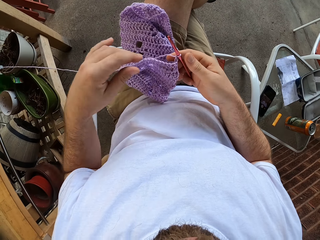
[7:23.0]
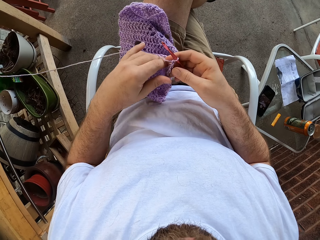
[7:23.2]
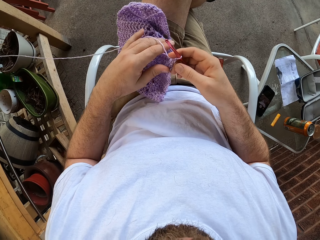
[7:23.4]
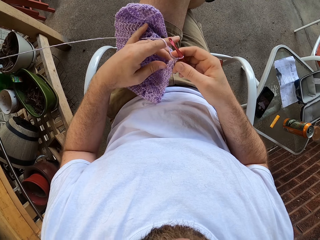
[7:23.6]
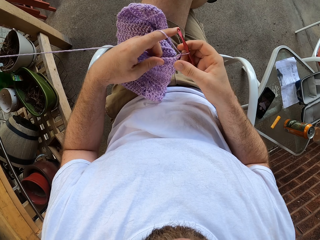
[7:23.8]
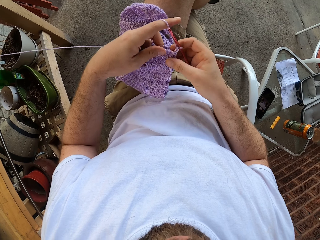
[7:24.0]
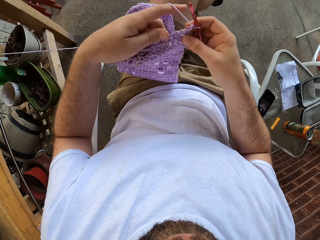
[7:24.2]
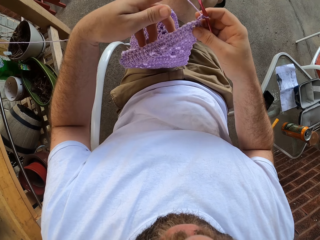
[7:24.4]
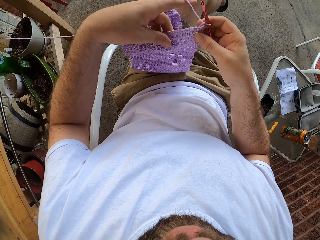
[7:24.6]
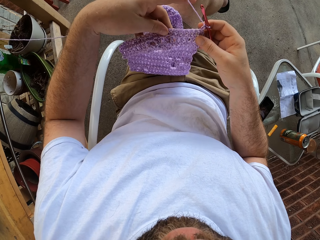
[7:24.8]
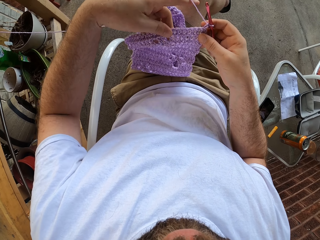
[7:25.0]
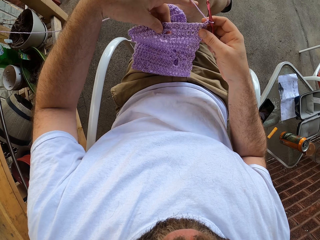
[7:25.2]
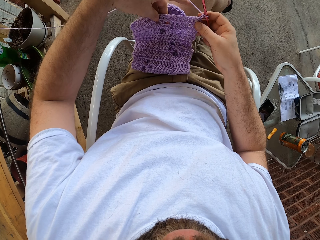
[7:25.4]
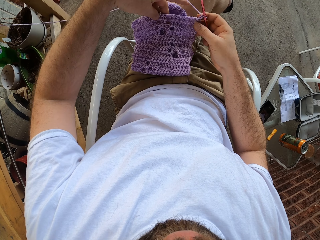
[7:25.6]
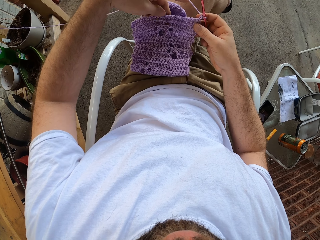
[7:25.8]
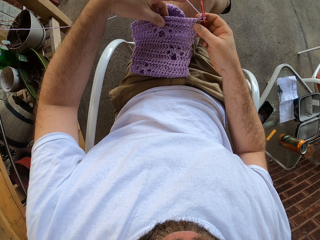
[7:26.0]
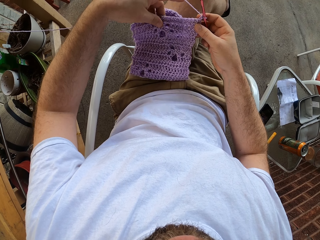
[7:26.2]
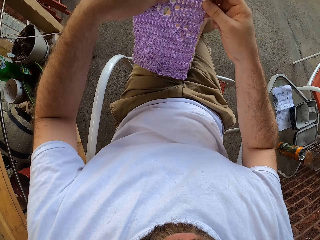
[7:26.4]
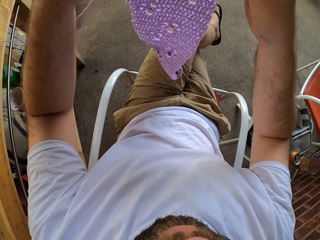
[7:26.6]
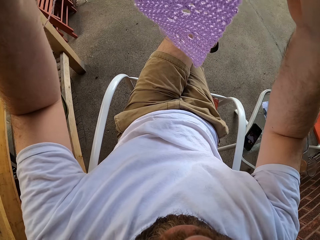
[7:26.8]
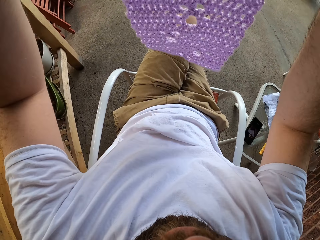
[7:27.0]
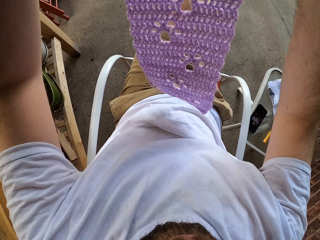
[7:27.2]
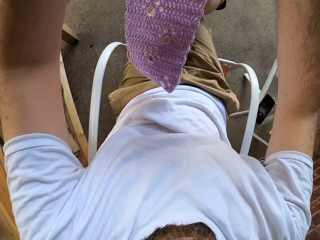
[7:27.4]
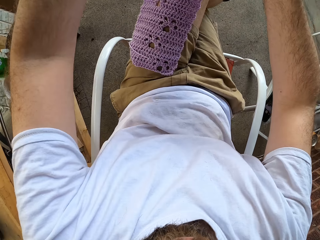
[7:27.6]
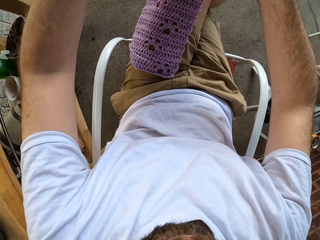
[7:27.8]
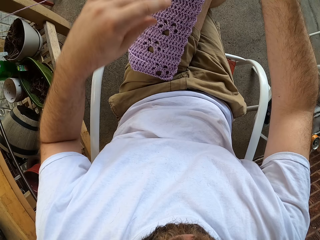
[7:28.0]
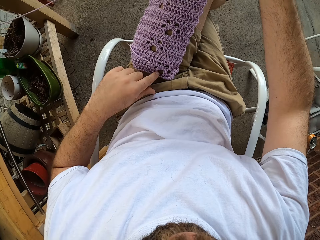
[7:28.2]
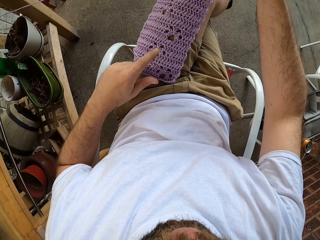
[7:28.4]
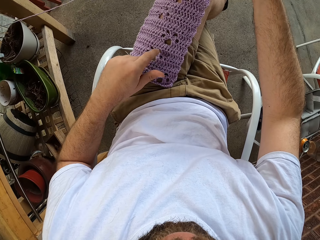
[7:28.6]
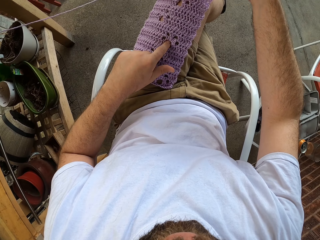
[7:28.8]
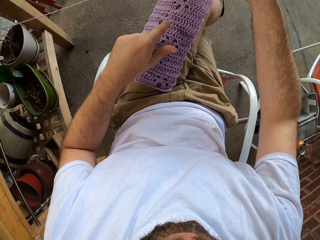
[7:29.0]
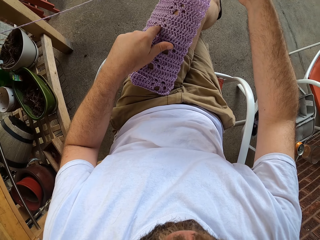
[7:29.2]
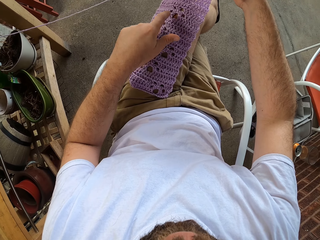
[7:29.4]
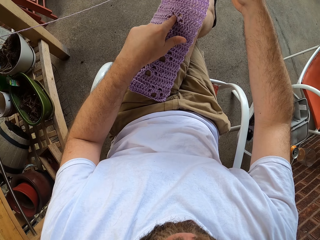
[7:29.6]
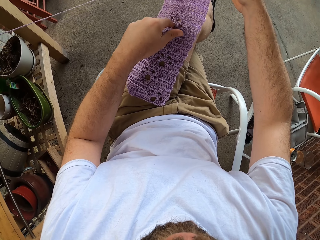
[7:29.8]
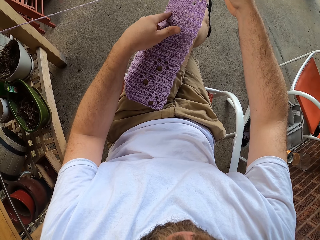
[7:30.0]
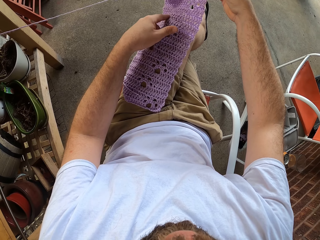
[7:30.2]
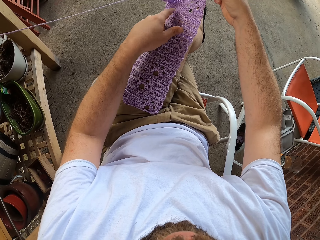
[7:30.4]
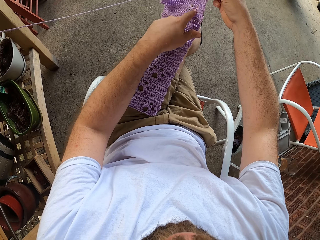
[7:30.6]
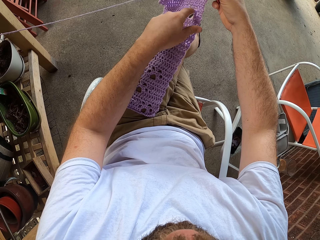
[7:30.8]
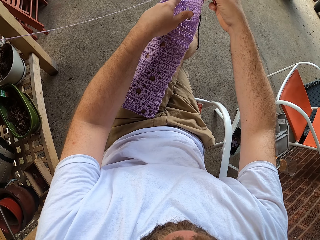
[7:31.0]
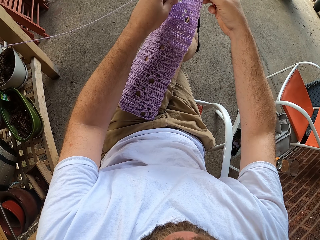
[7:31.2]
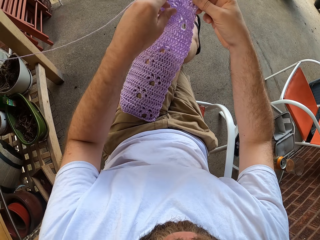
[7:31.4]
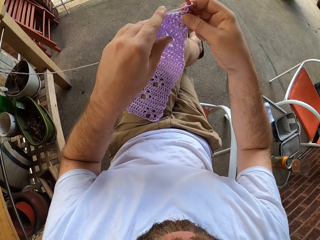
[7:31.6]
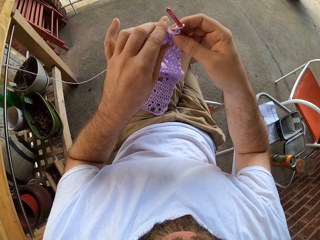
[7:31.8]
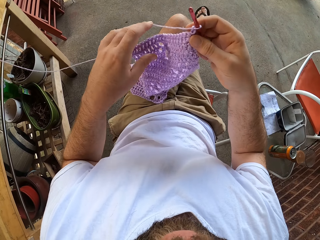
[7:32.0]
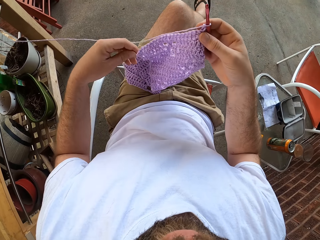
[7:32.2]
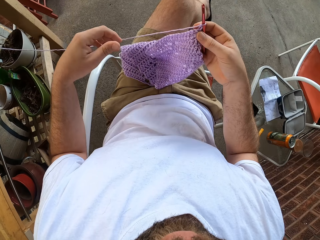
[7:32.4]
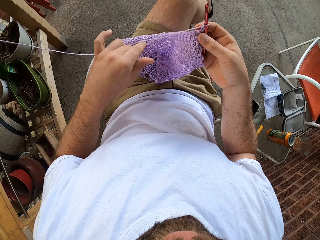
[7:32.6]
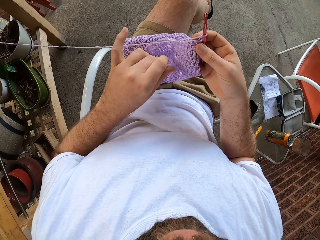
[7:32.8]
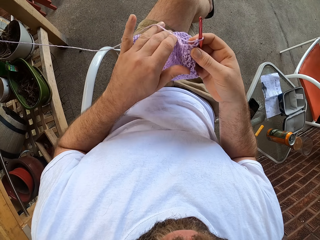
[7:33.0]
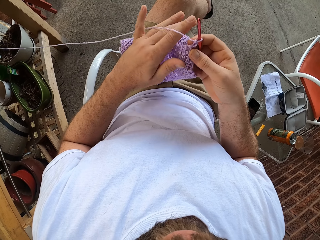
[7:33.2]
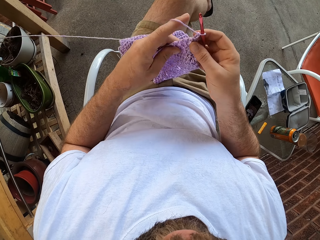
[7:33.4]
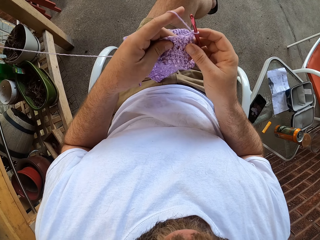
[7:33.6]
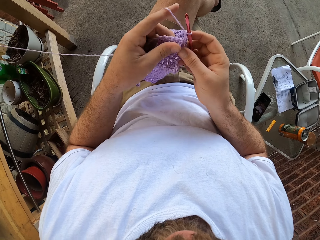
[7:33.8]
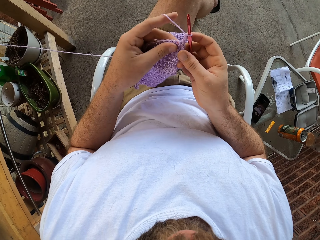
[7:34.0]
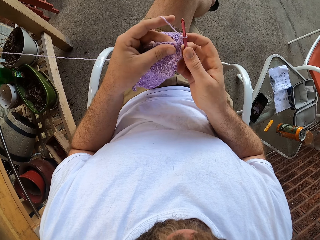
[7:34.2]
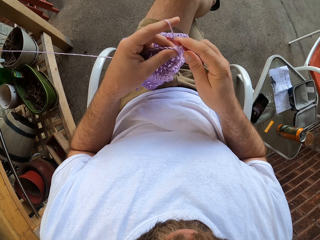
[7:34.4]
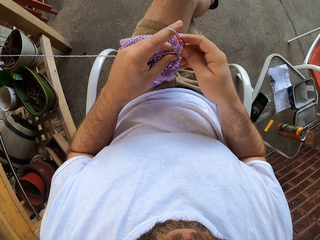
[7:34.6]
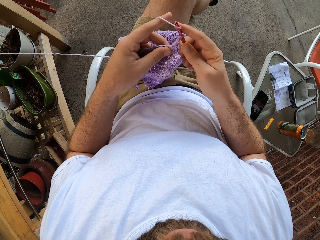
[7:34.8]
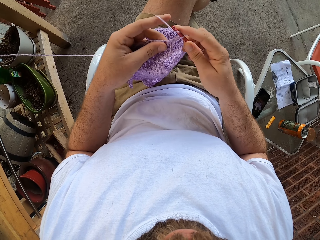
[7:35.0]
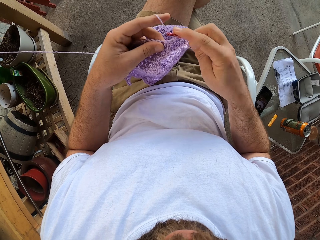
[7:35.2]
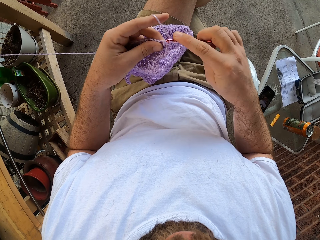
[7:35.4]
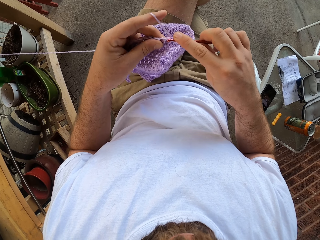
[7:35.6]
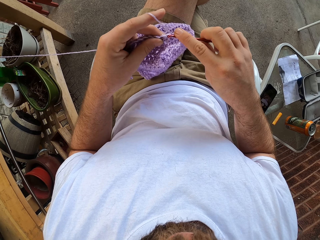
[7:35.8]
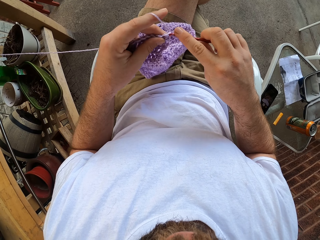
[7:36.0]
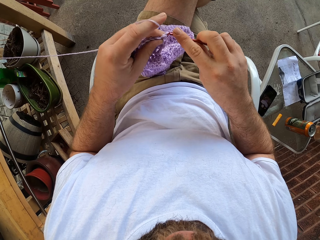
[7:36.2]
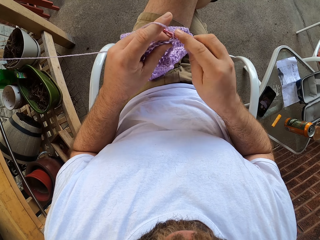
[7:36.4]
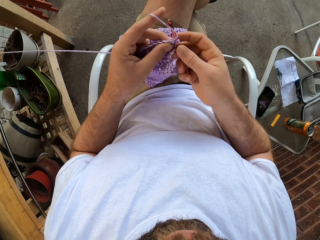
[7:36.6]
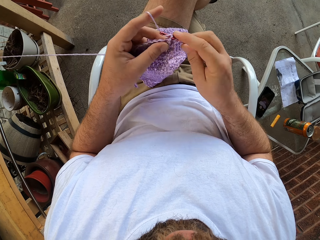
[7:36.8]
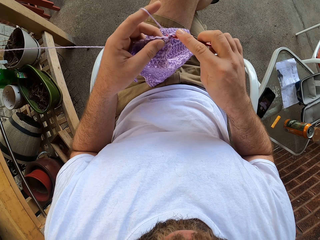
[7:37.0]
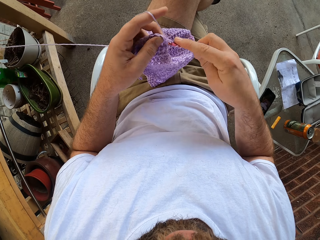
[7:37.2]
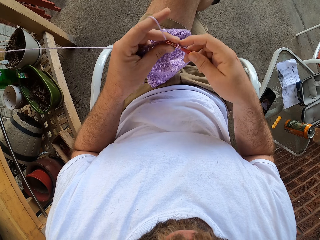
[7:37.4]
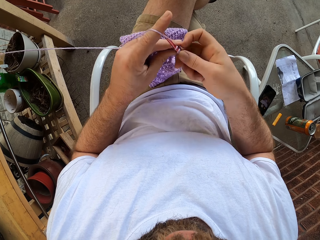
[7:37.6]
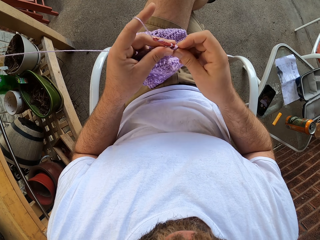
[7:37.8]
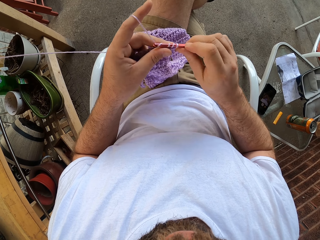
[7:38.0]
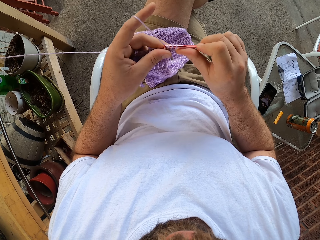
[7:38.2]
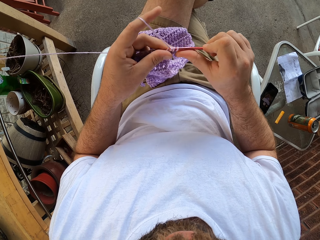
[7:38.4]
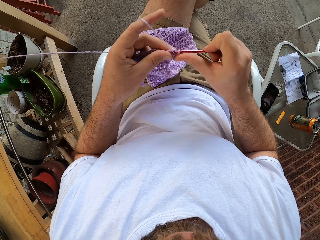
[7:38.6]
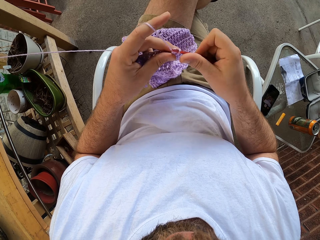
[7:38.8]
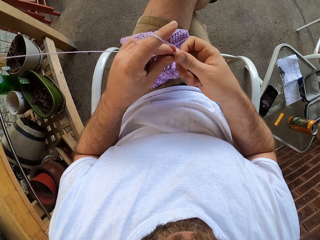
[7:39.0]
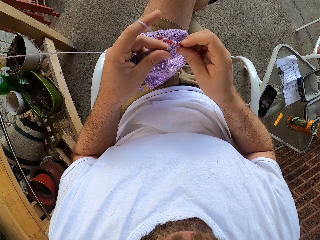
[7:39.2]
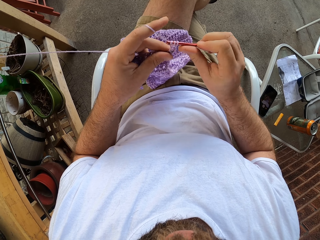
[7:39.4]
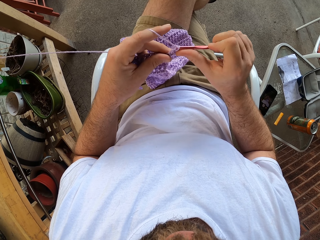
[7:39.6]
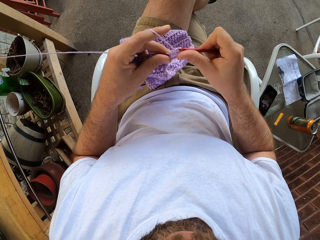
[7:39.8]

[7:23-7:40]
The camera wearer checks the knitted garment in his hands. He raises up the knitted garment from his legs. He places the knitted garment to his legs. He counts the holes in the knitted garment with his left hand. He adjusts the knitted garment in his hands. He knits the yarn into the knitted garment with the knitting pin.

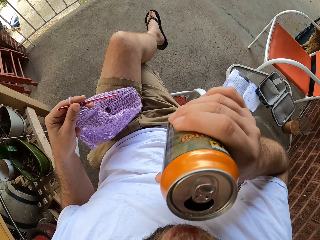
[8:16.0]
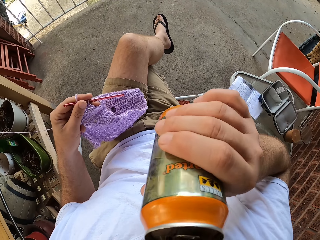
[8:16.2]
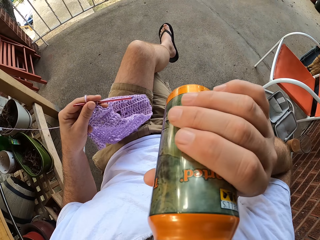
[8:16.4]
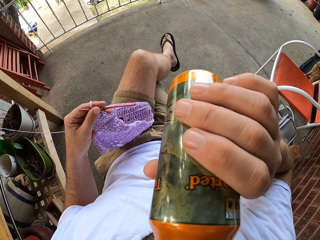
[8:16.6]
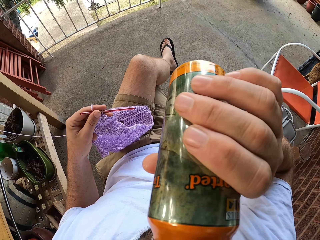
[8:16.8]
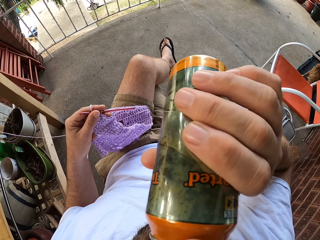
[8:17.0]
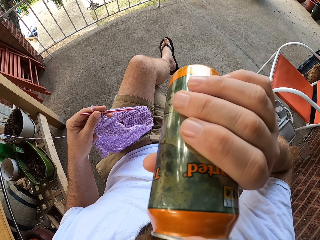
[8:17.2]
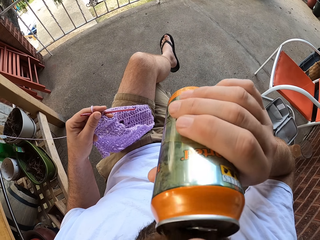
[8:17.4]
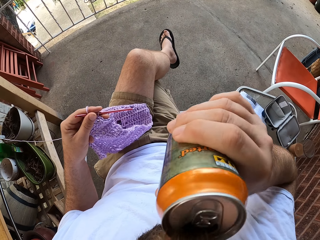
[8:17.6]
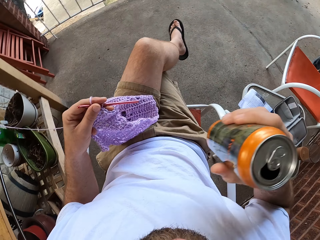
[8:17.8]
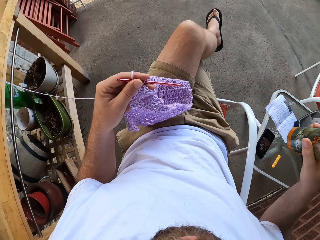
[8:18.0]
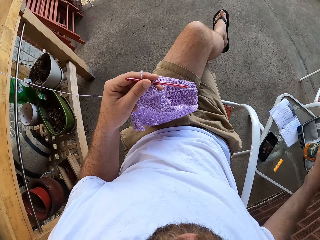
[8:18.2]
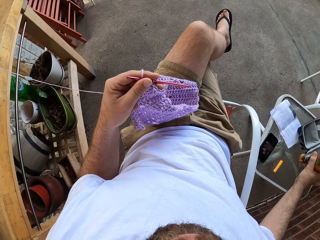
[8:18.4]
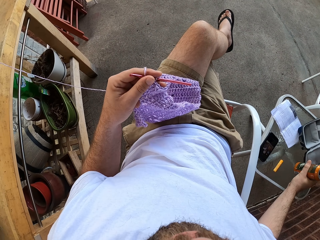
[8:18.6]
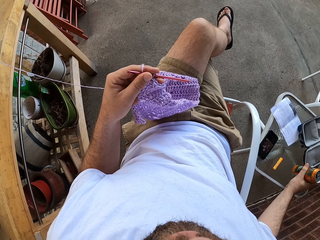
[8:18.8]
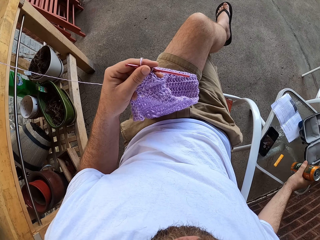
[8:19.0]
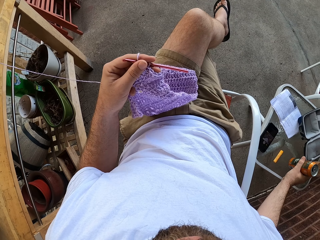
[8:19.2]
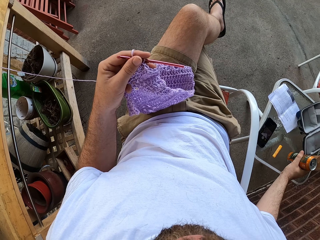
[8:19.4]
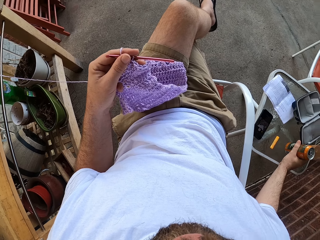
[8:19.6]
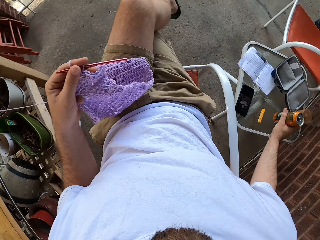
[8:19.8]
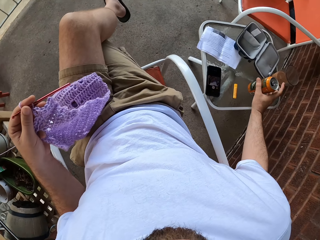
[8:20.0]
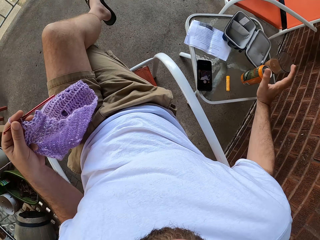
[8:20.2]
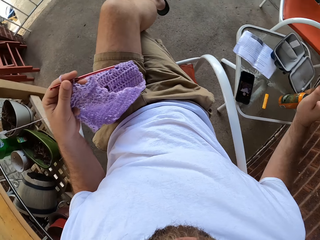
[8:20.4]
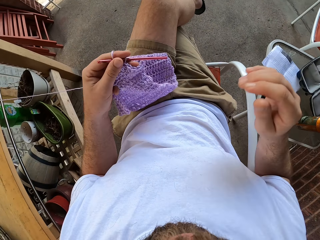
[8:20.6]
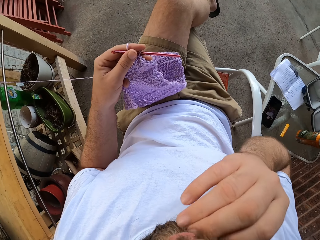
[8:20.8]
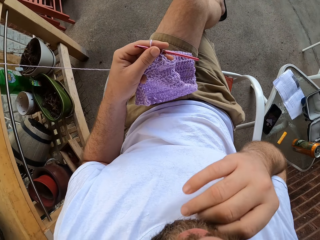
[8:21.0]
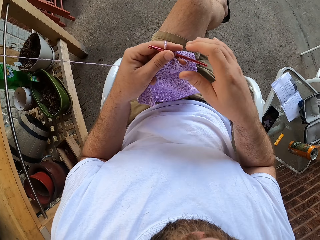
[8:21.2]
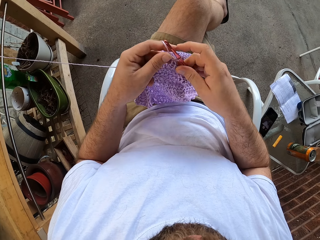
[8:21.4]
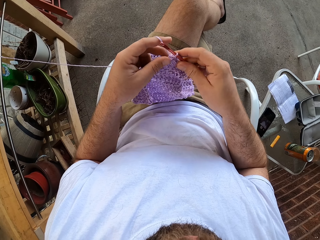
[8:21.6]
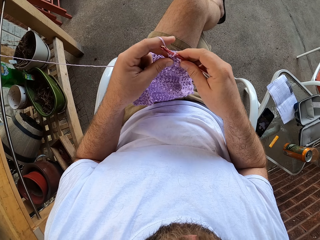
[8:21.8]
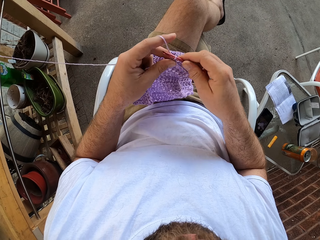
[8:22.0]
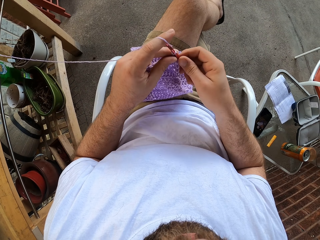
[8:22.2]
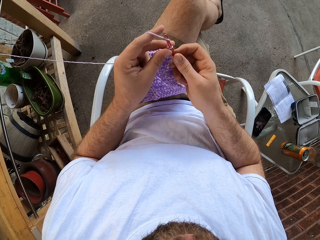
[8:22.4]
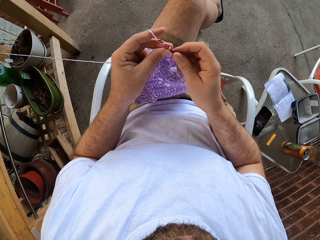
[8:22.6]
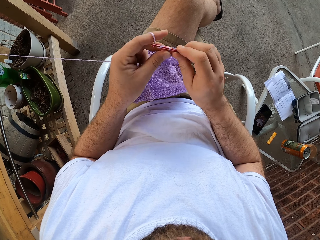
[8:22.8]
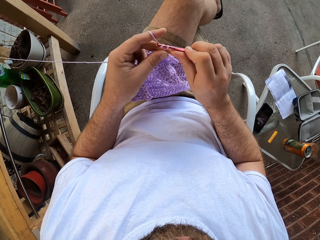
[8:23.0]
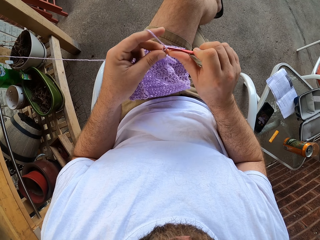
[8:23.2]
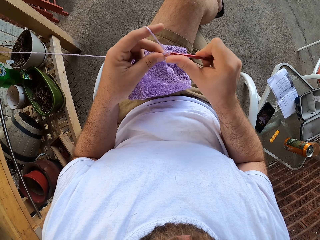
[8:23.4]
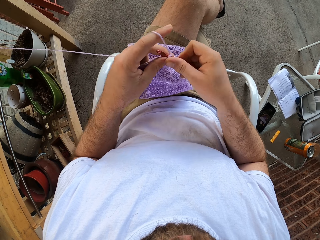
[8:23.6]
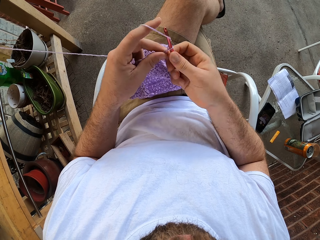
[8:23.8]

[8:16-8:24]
The camera wearer drinks soda from the can. He drops the can drink on the table with his right hand. He lifts up his right hand. He touches his face. He knits the yarn into a knitted garment with the knitting pin.
